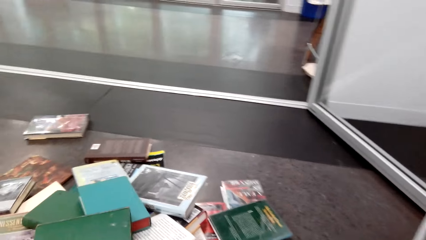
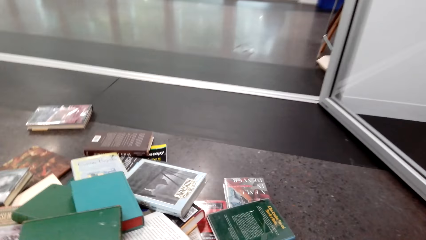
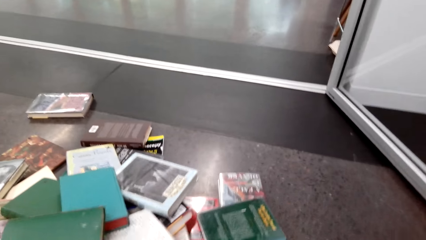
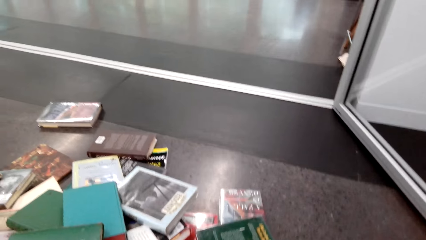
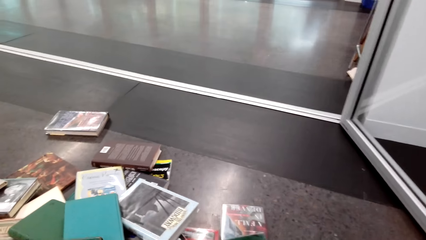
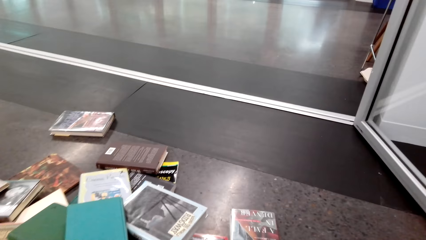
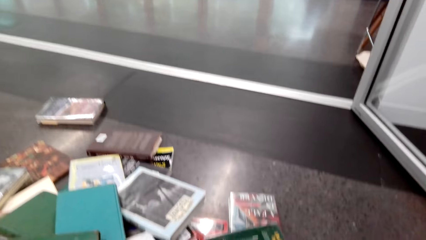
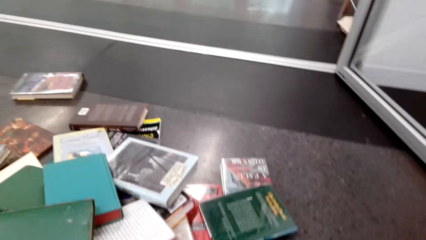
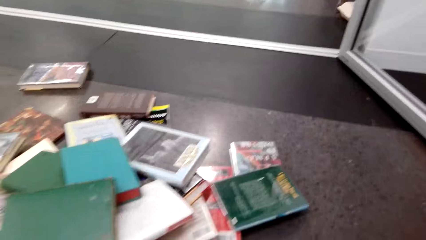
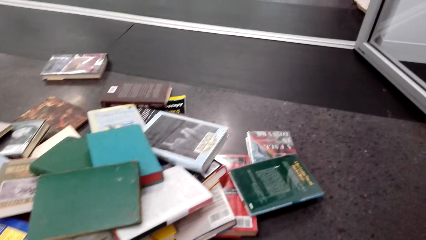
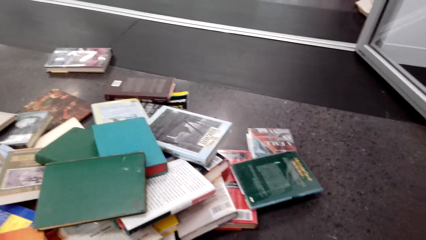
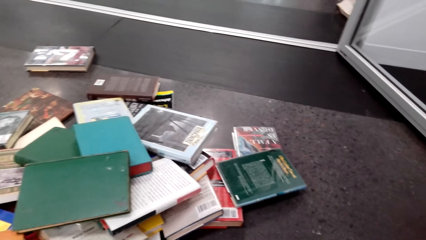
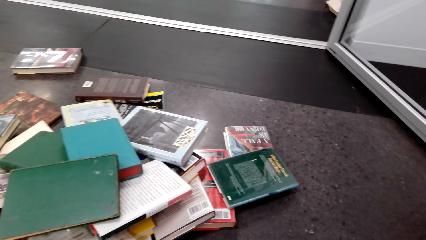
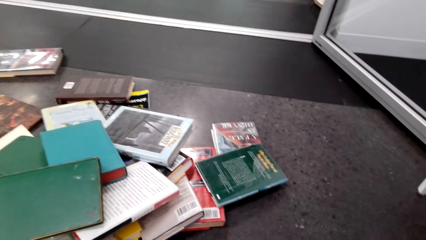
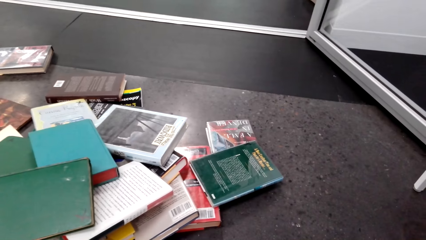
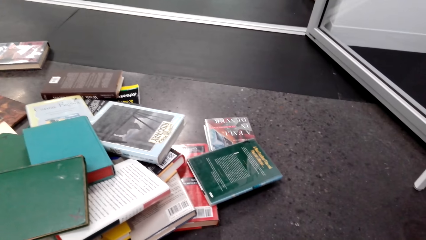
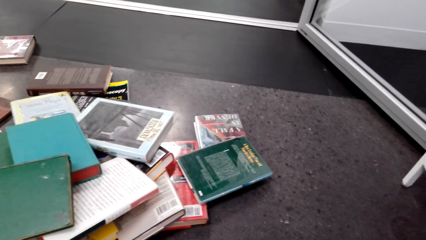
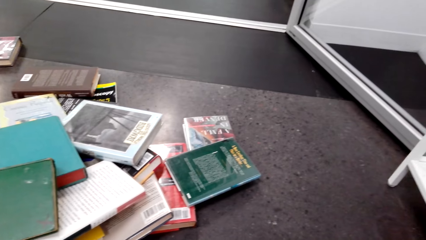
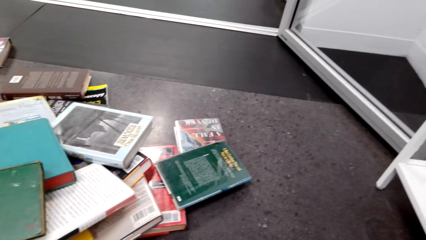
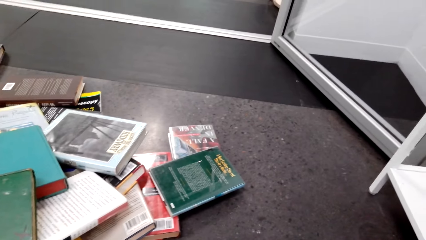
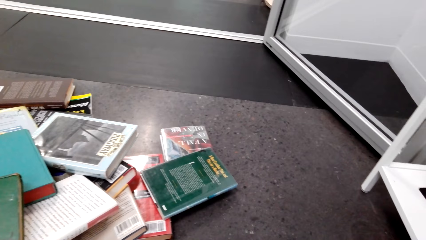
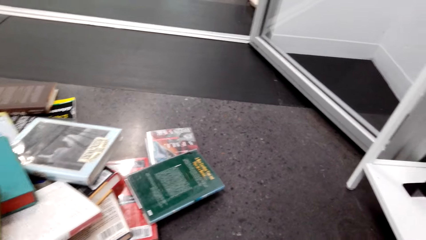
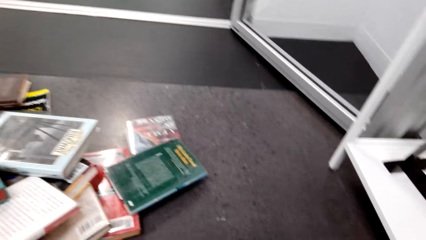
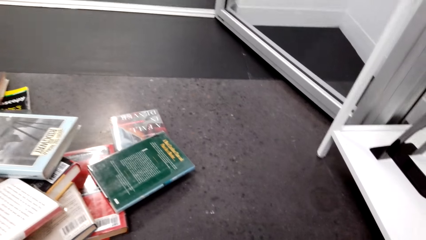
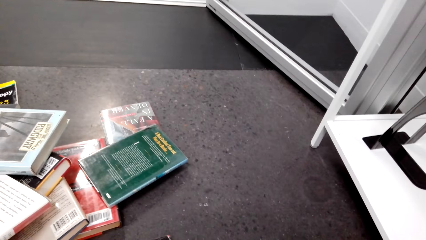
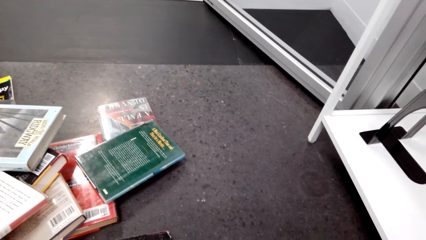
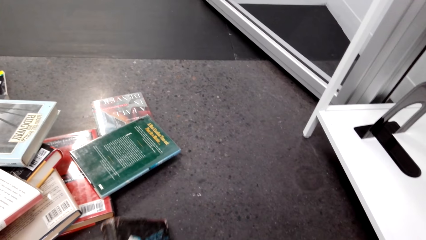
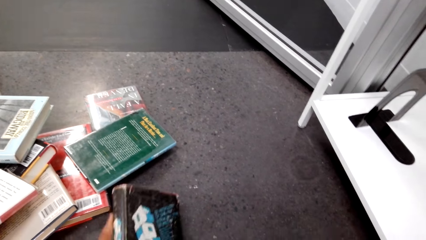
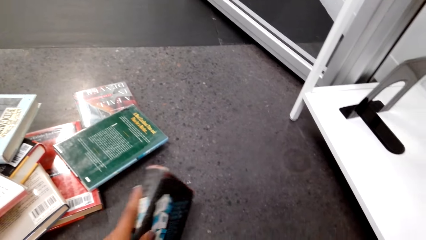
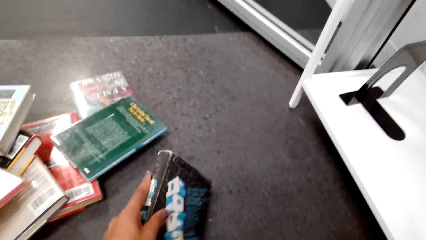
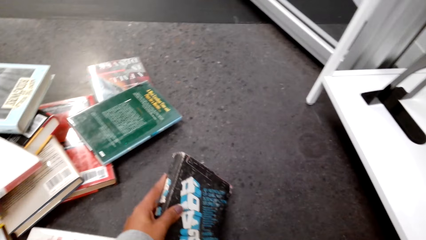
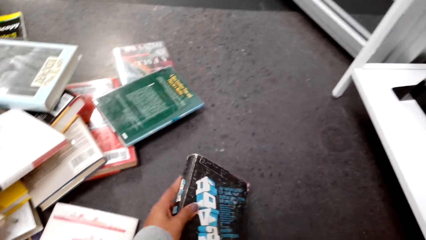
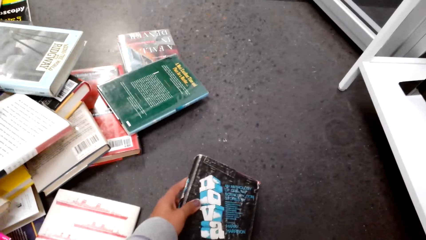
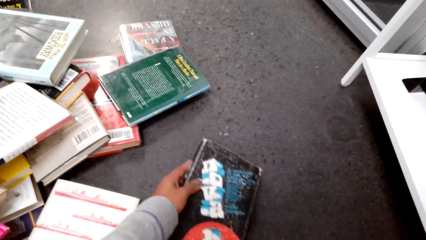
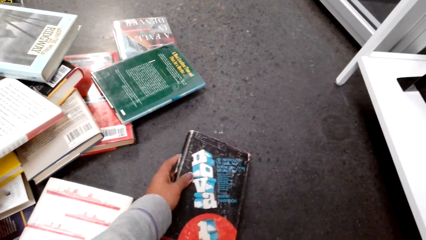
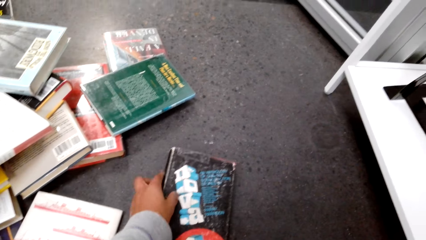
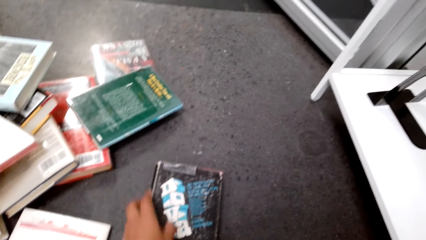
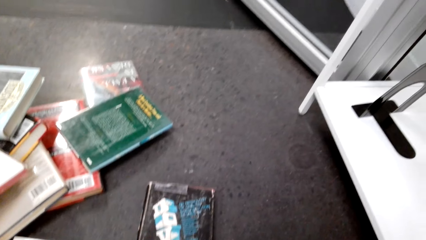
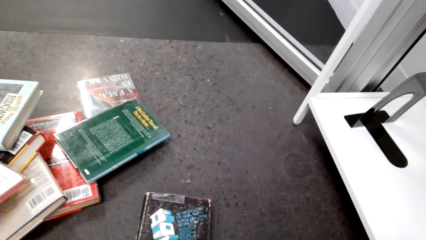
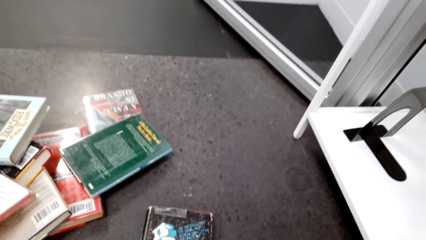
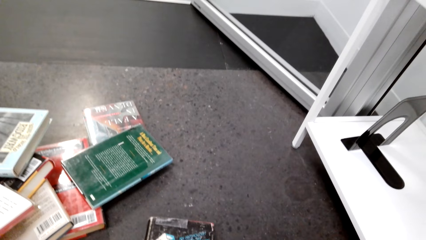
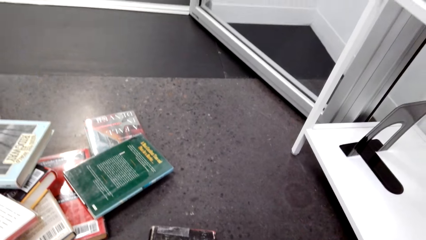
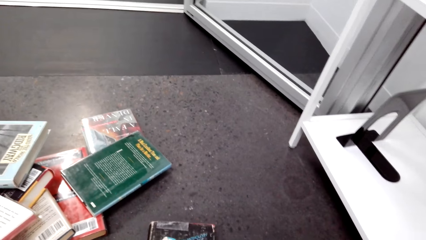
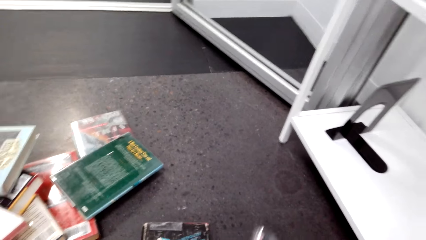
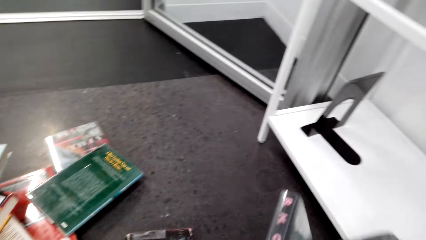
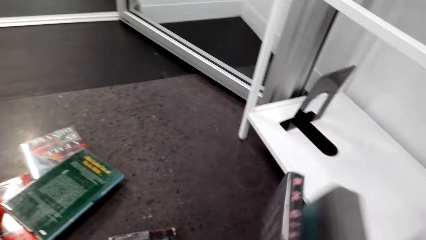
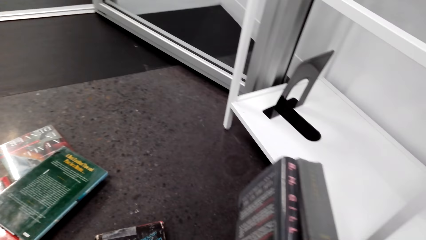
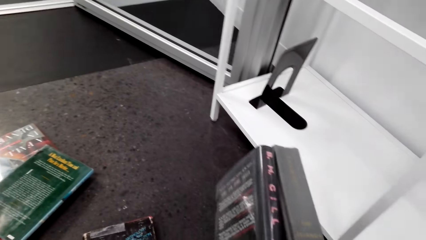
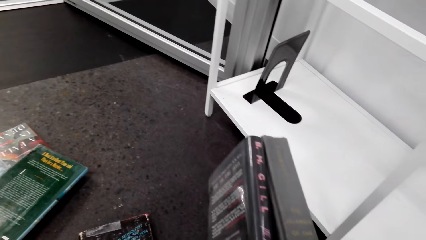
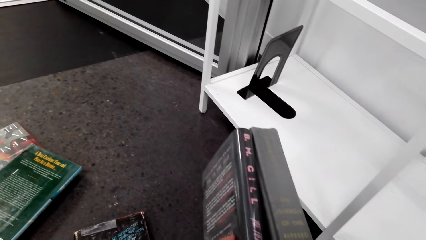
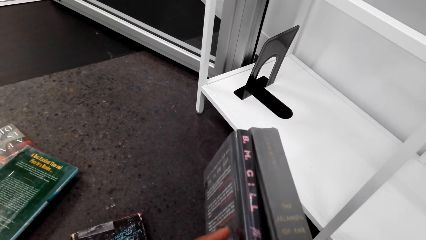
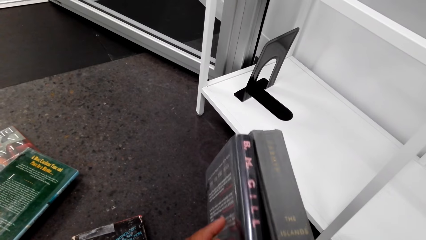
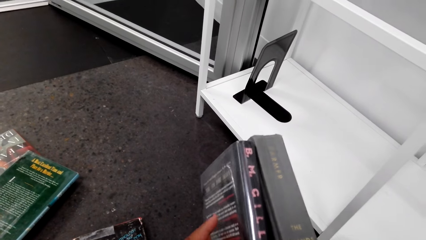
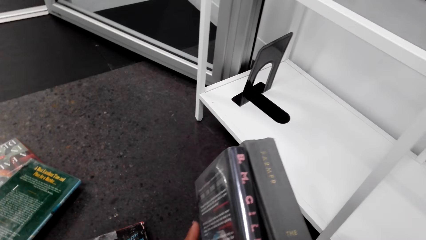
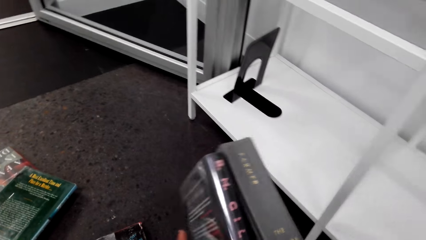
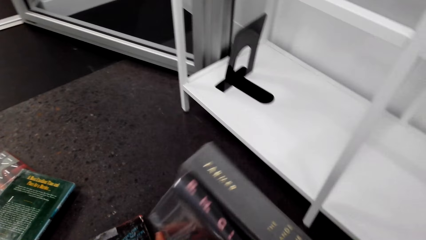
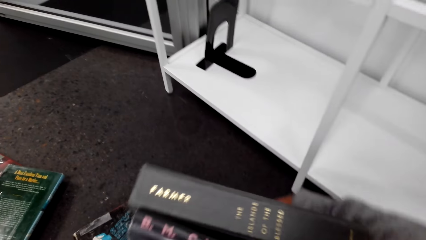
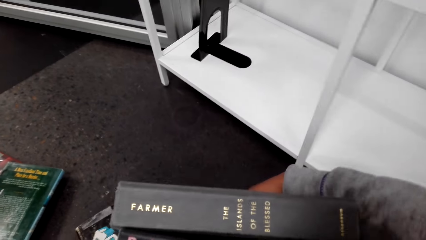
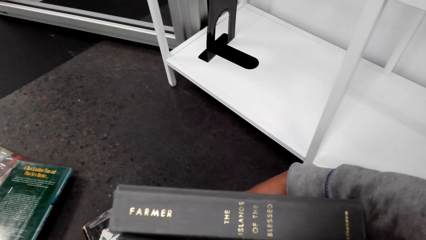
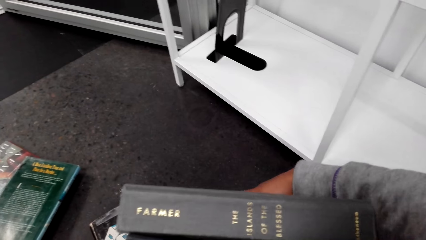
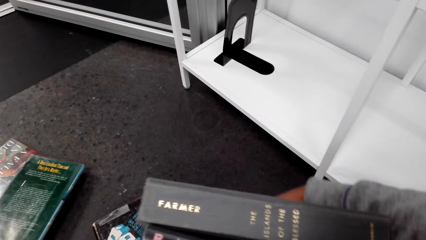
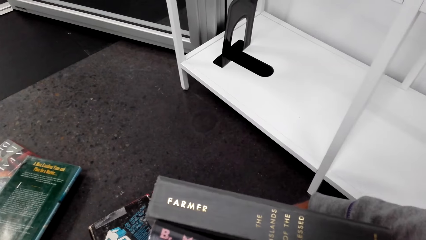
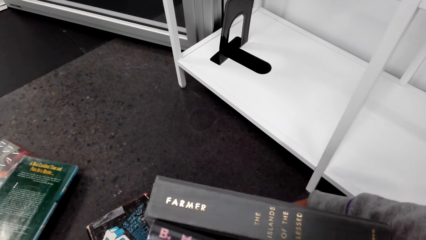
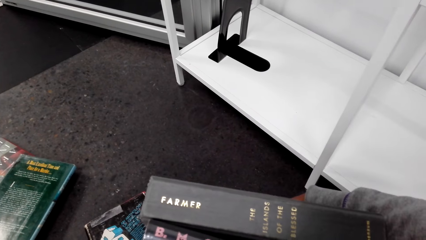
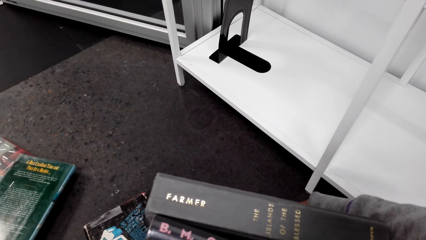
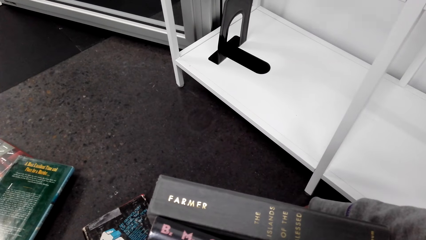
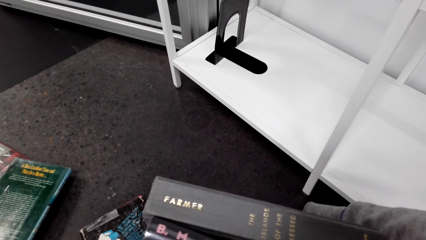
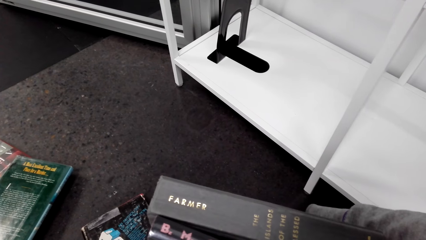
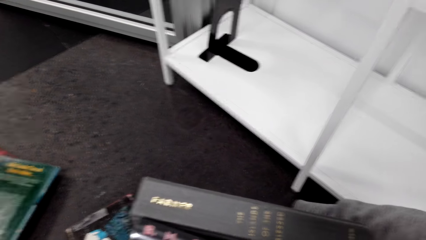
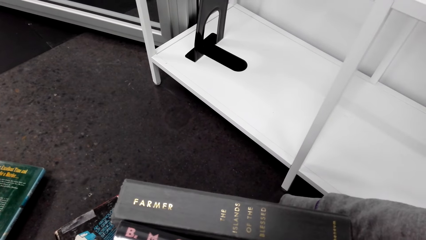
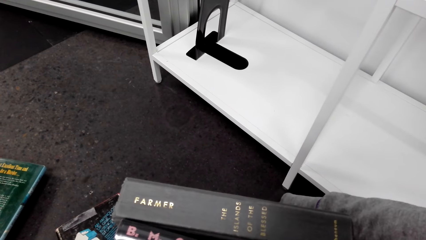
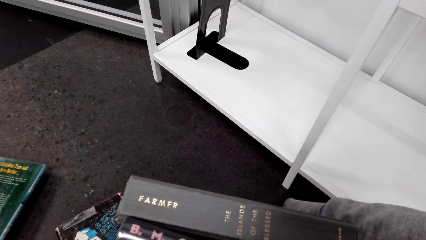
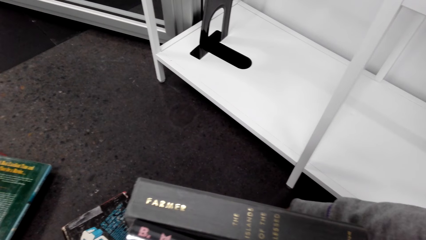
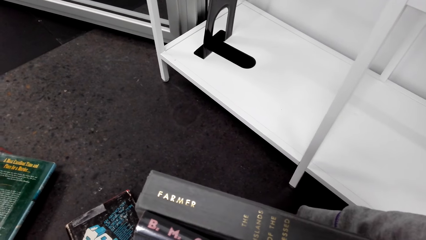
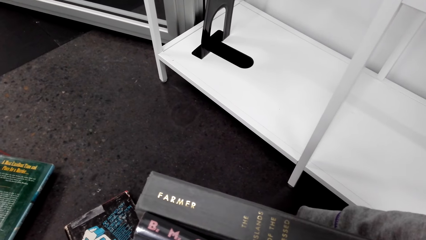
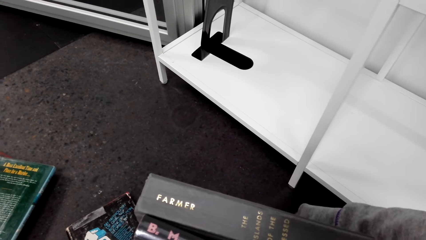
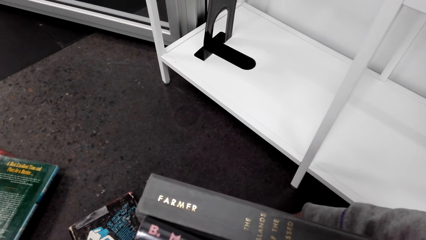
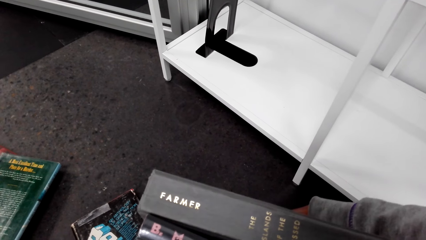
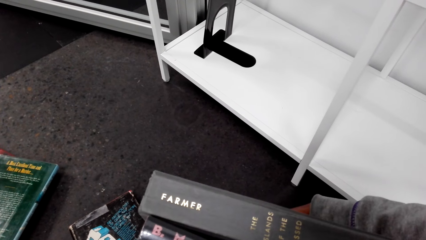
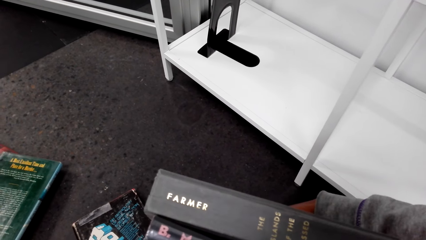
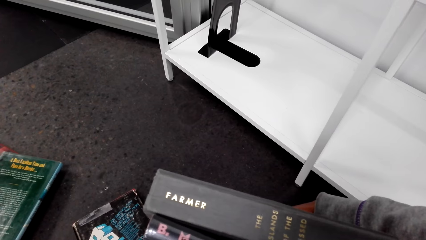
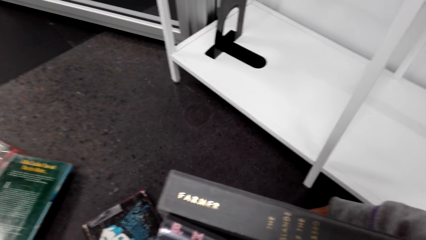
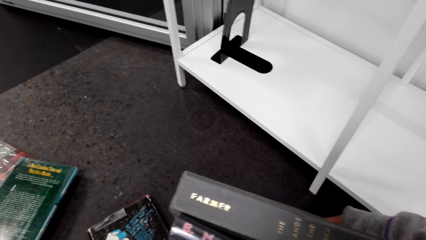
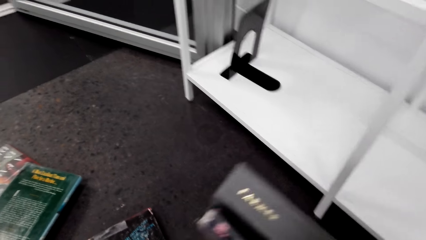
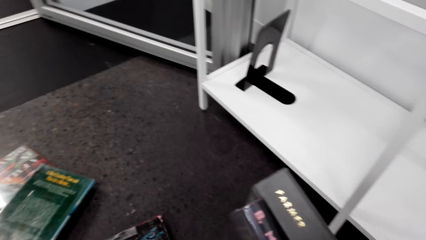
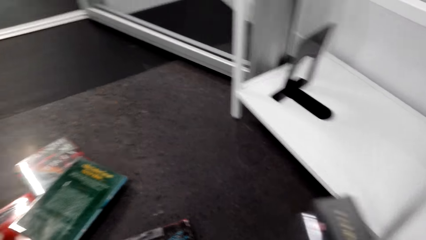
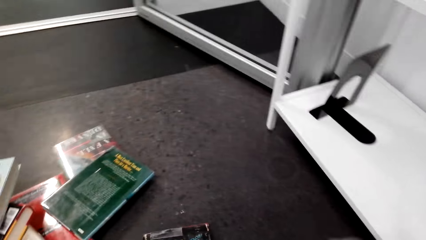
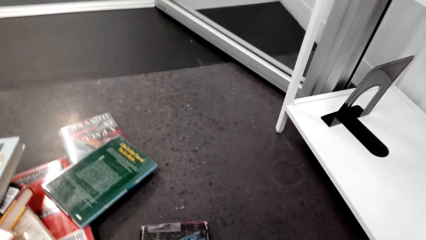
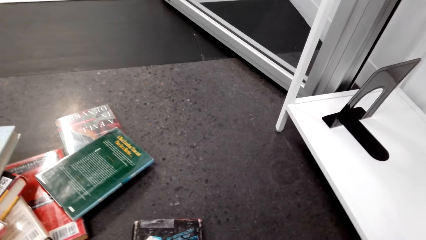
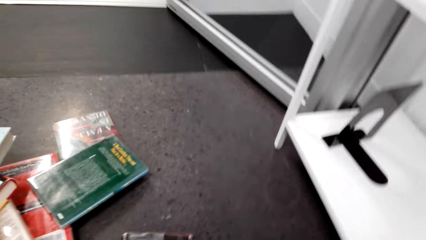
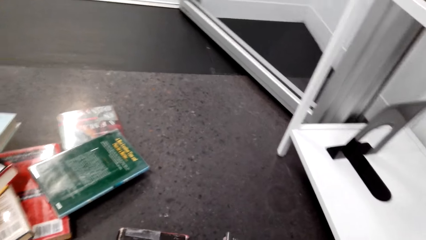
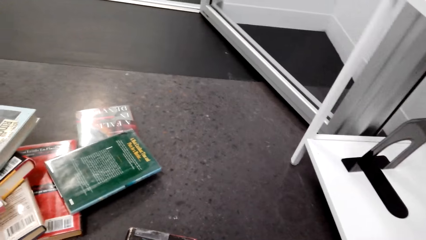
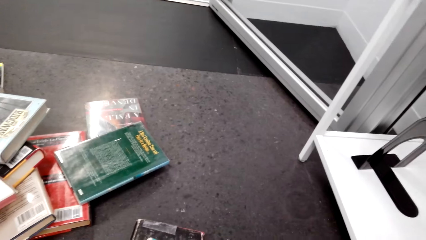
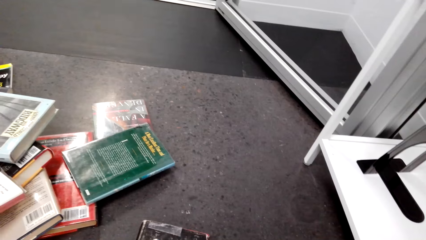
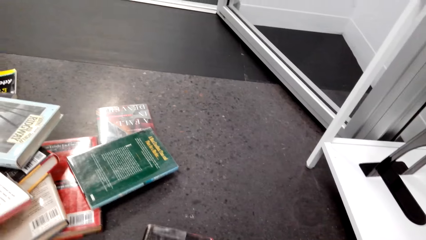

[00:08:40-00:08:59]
The camera wearer picks up books from the floor. They put the book on the floor. They hold the books.
